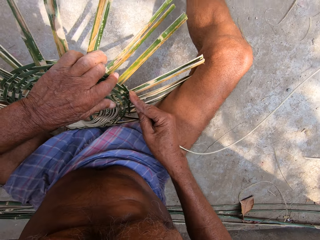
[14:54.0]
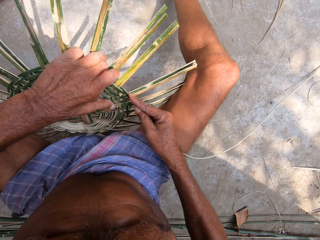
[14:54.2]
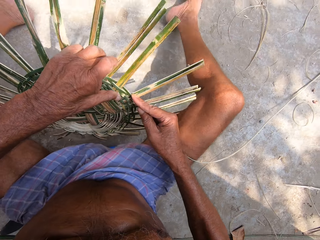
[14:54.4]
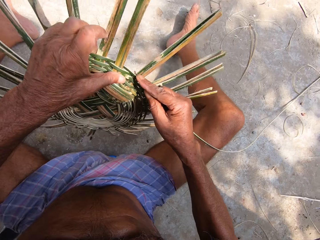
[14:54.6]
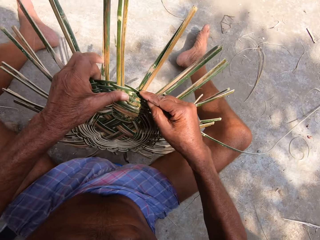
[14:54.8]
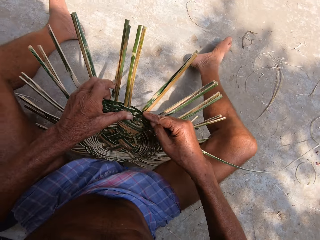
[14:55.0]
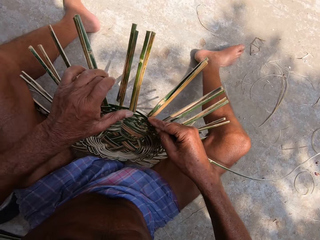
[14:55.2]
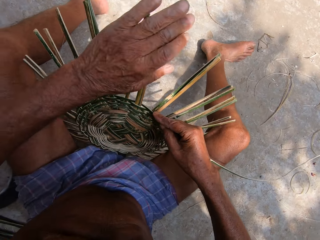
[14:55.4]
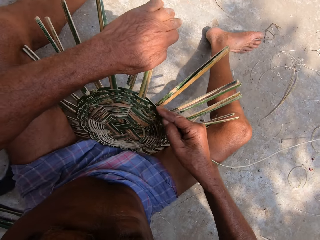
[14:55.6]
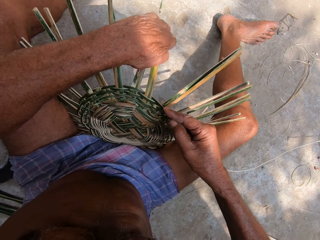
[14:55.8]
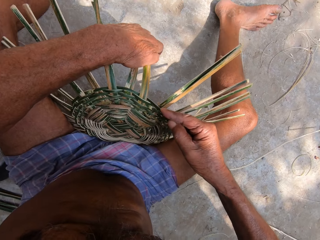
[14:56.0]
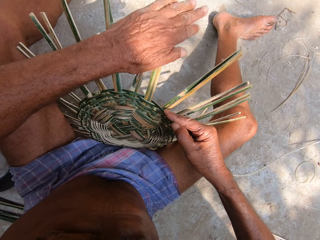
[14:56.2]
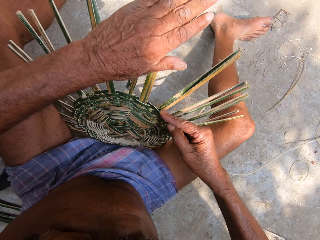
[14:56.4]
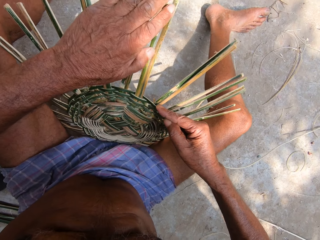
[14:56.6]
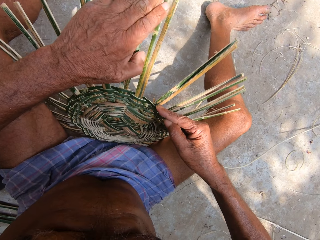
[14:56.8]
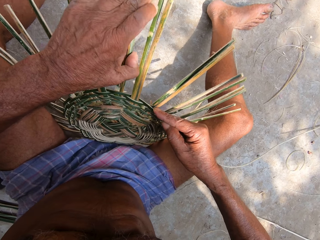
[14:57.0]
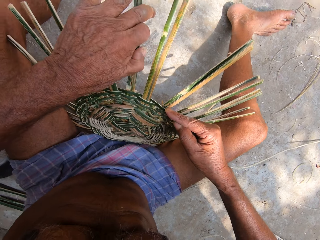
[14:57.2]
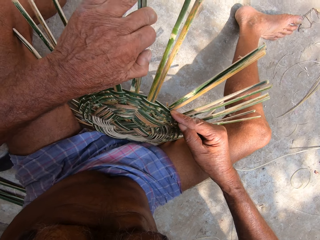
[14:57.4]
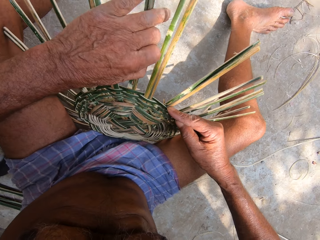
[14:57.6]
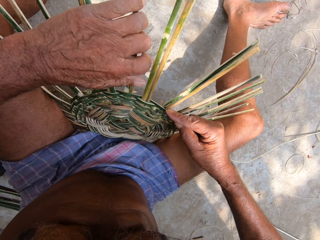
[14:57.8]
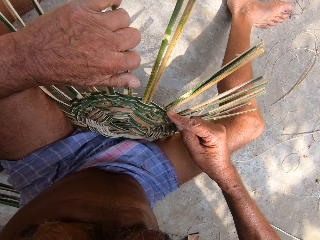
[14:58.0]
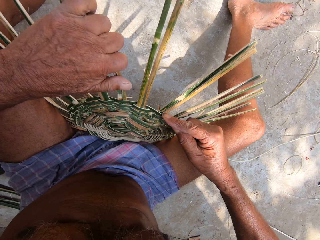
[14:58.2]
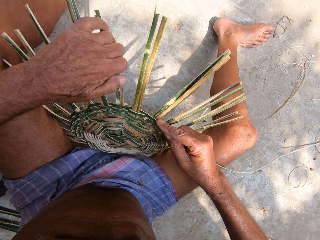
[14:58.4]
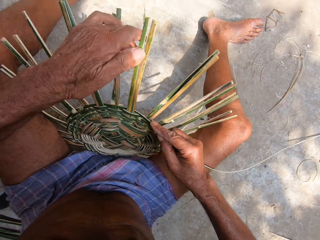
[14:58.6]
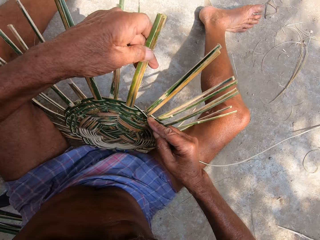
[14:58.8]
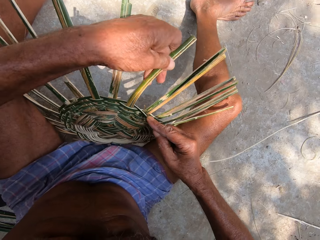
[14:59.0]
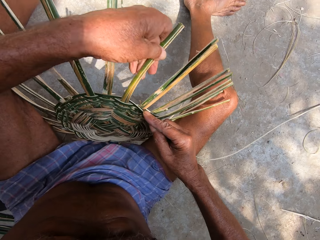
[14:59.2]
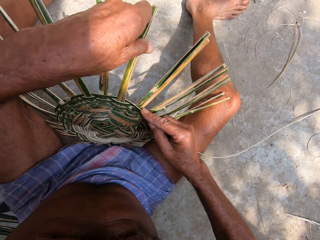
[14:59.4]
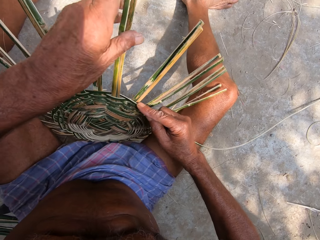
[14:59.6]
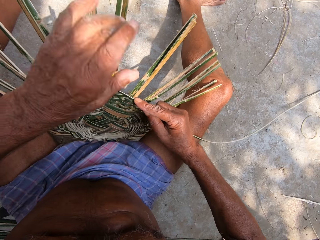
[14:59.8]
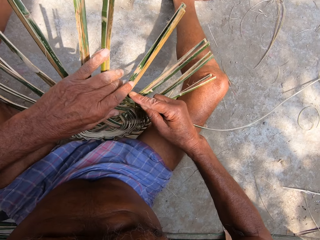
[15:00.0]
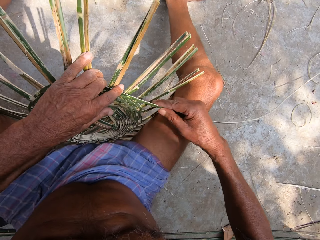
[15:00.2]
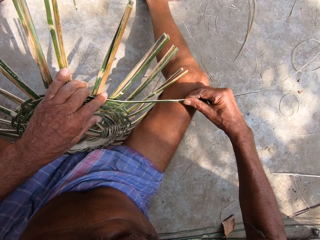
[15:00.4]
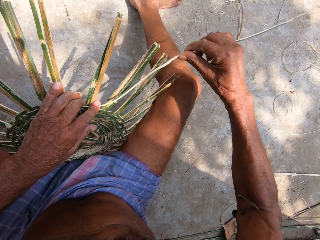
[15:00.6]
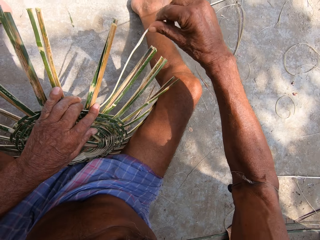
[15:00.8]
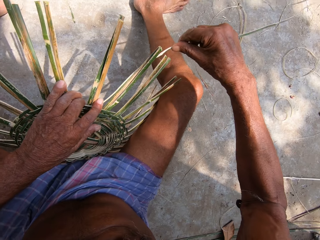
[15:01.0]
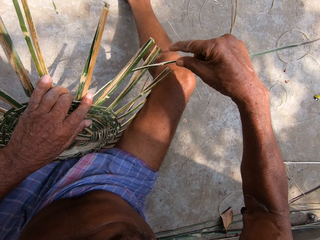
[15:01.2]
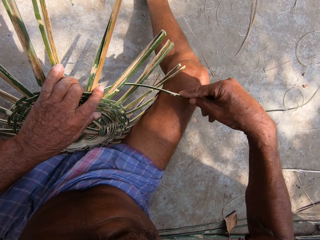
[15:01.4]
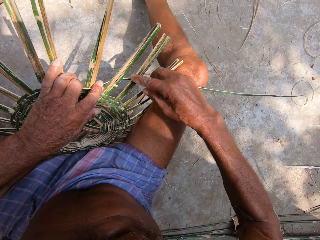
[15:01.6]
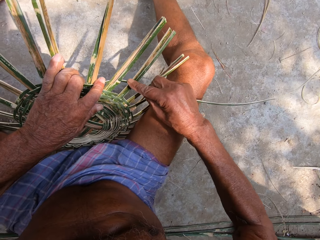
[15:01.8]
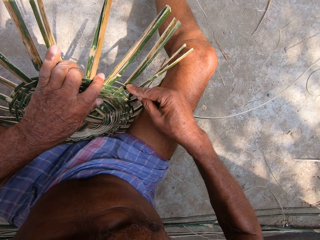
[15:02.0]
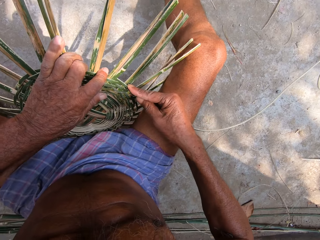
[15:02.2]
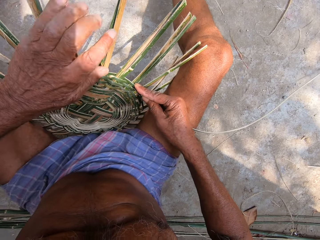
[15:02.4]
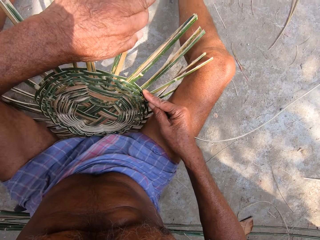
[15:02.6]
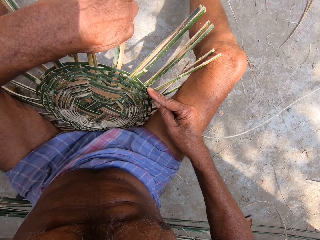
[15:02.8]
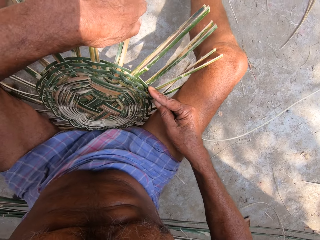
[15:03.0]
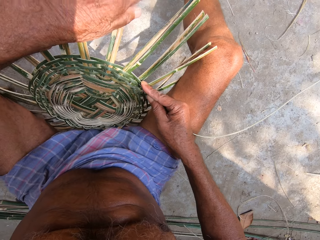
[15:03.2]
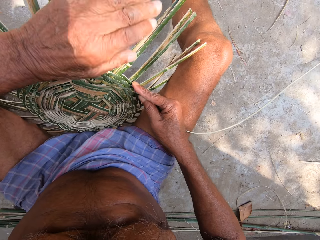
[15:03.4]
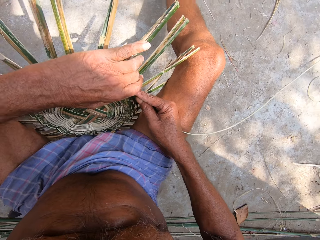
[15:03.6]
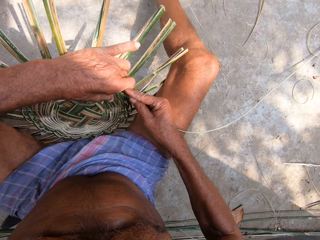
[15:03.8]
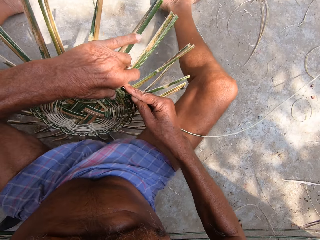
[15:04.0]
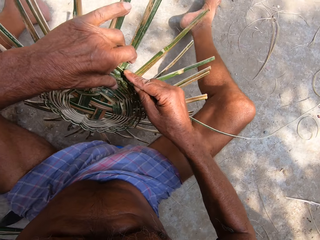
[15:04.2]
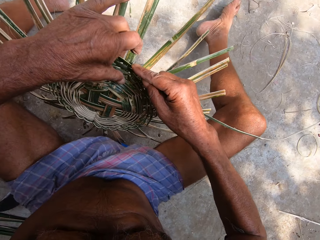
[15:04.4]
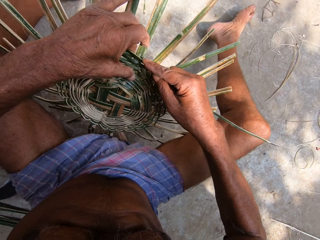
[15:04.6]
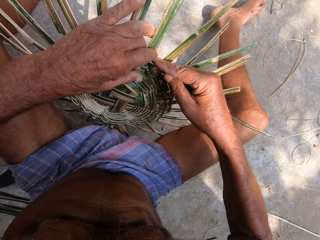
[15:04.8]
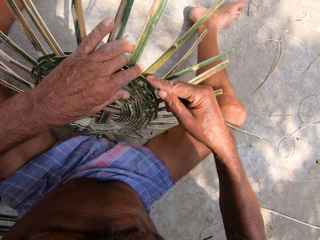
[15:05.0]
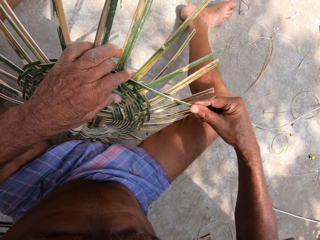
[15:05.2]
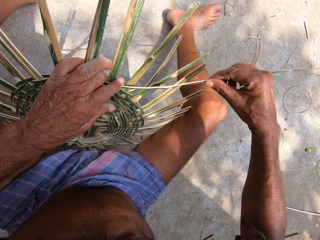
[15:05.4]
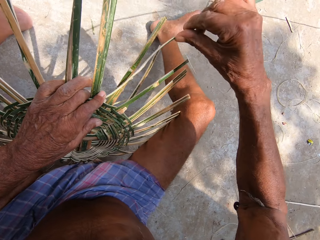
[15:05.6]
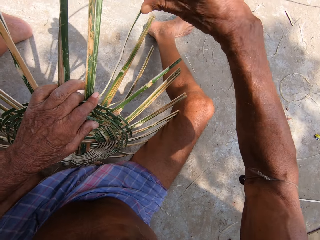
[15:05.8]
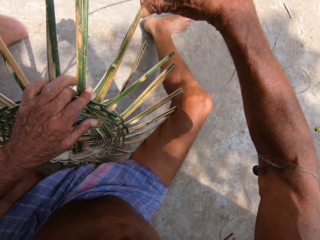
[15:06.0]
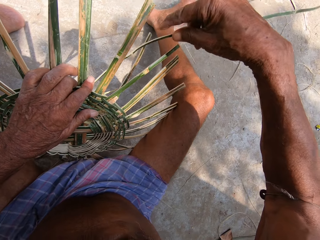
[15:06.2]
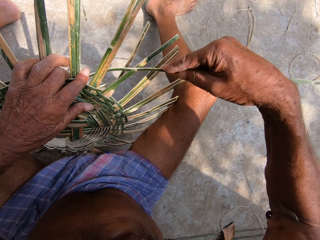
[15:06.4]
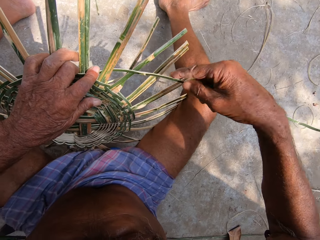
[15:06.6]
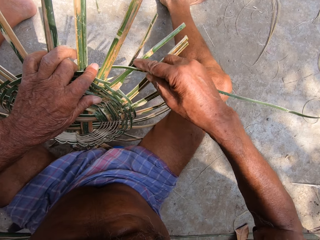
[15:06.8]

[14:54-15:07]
The camera wearer turns the craft on the ground with his left hand. He adjusts some bamboo strips on the craft on the ground with his left hand. He presses the bamboo strip into the craft on the ground with his left hand. He weaves the bamboo strip into the craft on the ground with his right hand. He adjusts some bamboo strips on the craft on the ground with his left hand. He turns the craft on the ground with his left hand. He presses the bamboo strip into the craft on the ground with his left hand. He weaves the bamboo strip into the craft on the ground with his right hand.

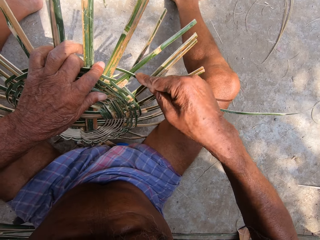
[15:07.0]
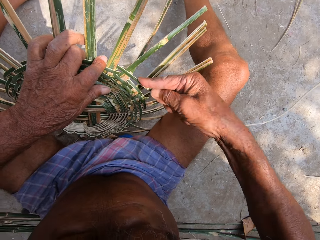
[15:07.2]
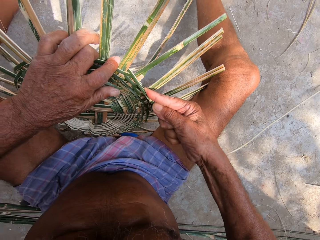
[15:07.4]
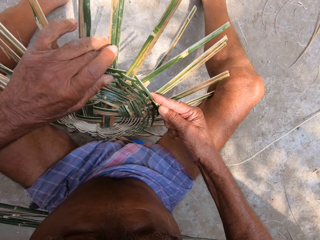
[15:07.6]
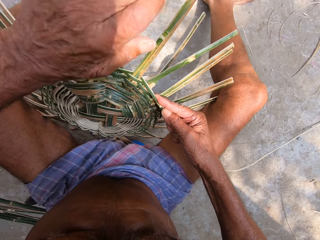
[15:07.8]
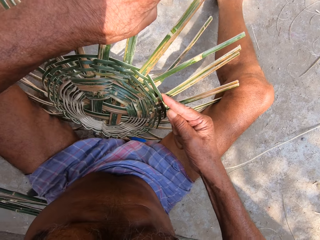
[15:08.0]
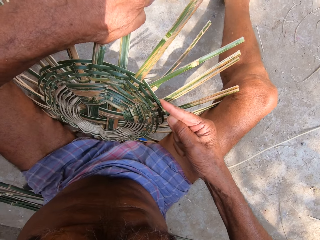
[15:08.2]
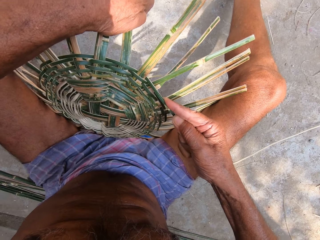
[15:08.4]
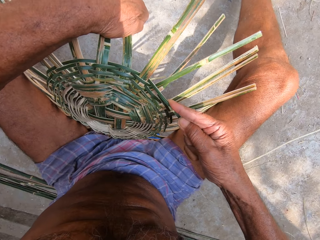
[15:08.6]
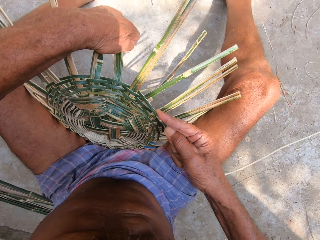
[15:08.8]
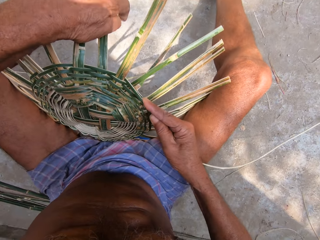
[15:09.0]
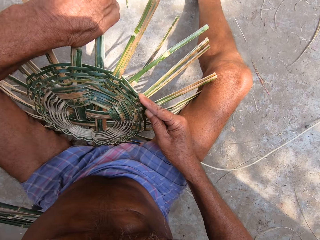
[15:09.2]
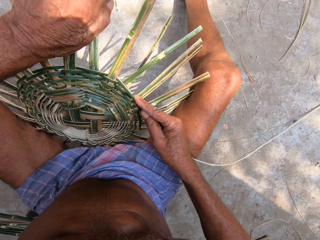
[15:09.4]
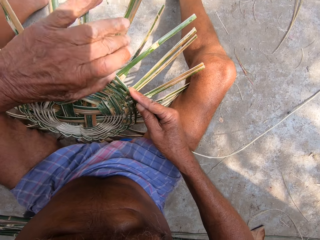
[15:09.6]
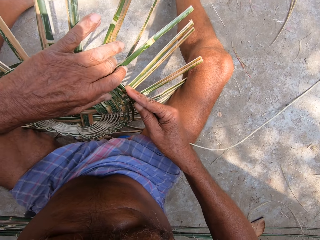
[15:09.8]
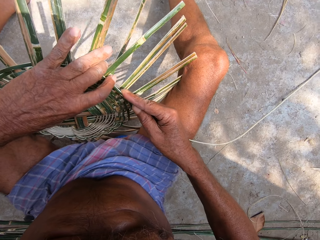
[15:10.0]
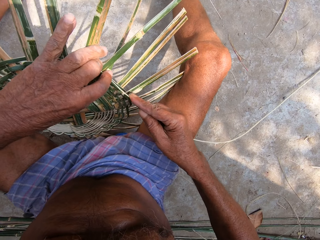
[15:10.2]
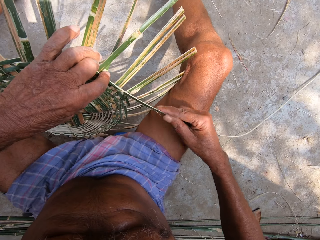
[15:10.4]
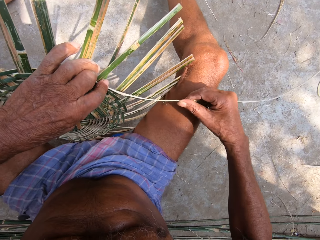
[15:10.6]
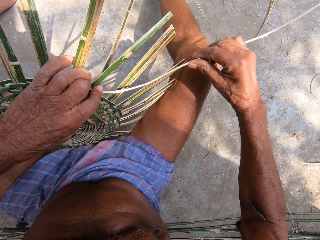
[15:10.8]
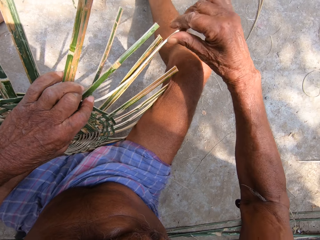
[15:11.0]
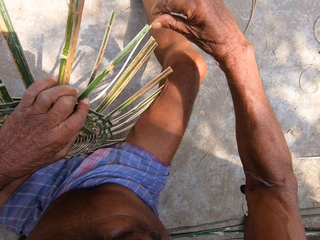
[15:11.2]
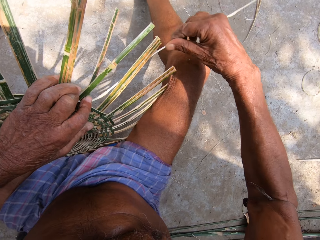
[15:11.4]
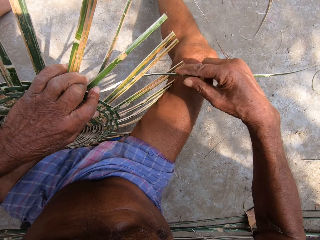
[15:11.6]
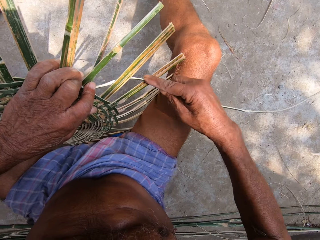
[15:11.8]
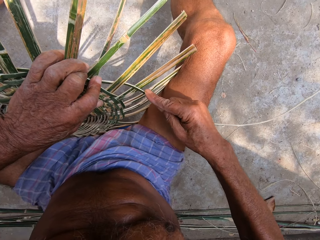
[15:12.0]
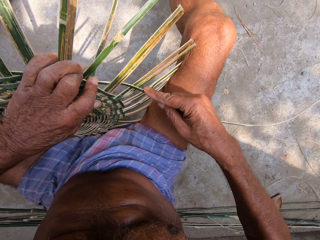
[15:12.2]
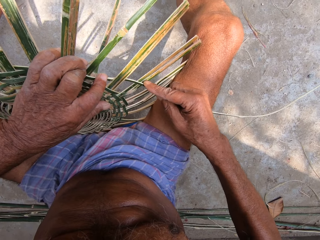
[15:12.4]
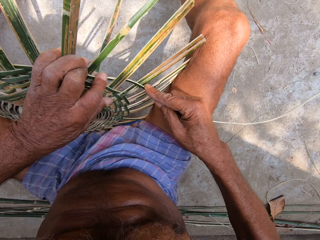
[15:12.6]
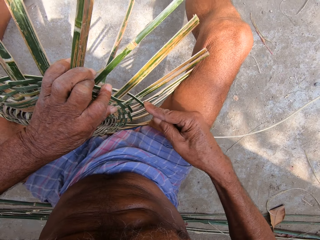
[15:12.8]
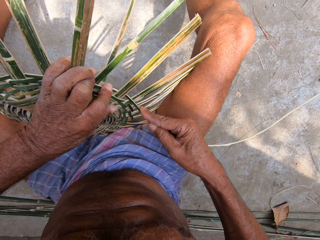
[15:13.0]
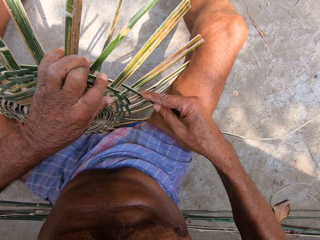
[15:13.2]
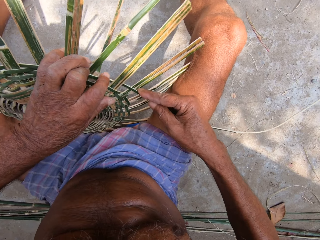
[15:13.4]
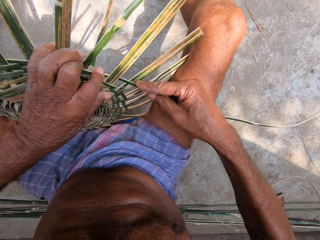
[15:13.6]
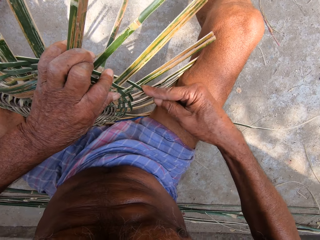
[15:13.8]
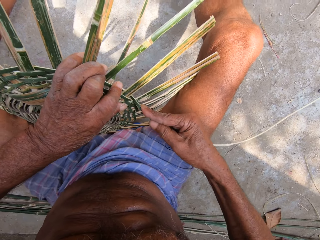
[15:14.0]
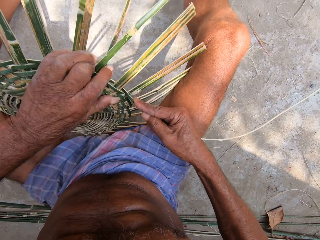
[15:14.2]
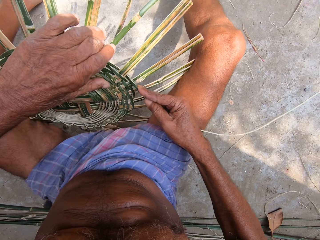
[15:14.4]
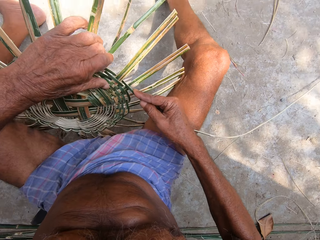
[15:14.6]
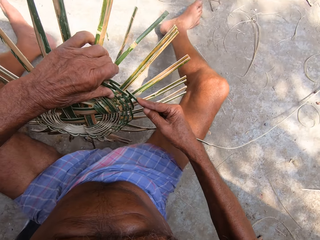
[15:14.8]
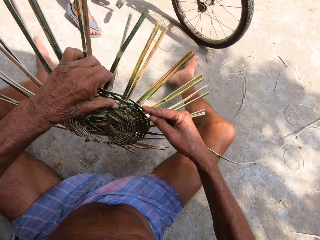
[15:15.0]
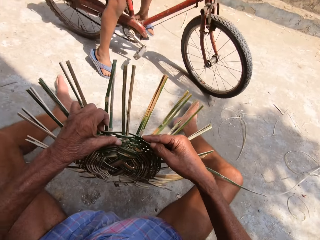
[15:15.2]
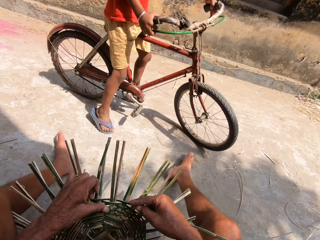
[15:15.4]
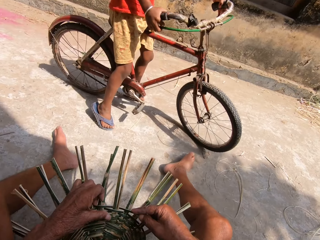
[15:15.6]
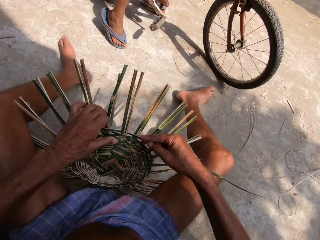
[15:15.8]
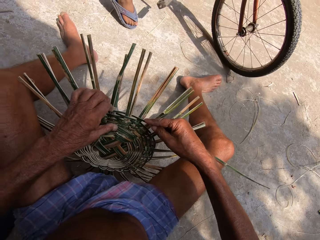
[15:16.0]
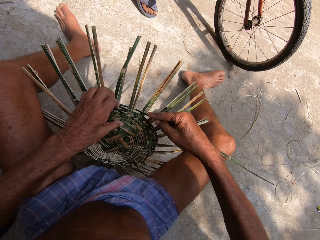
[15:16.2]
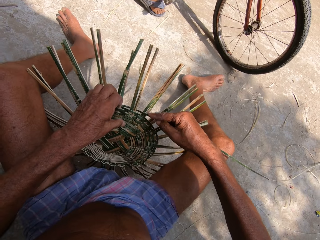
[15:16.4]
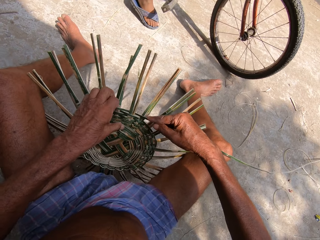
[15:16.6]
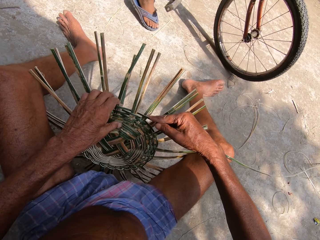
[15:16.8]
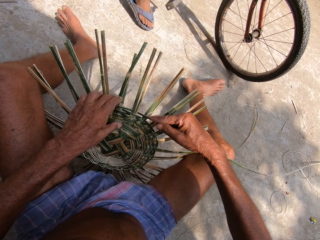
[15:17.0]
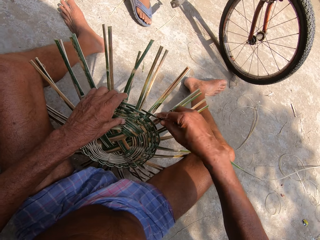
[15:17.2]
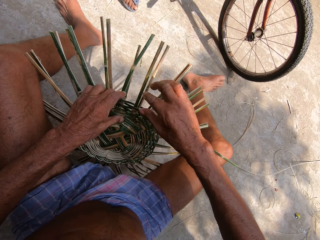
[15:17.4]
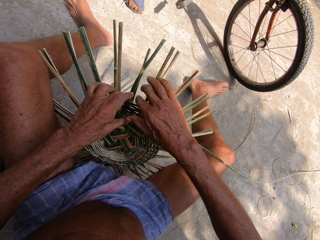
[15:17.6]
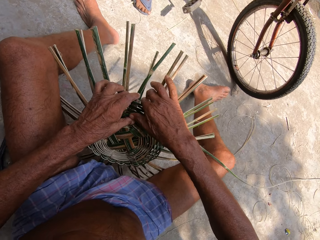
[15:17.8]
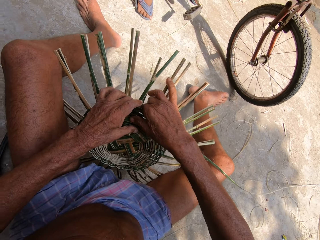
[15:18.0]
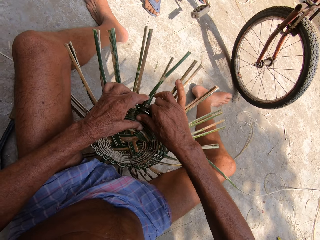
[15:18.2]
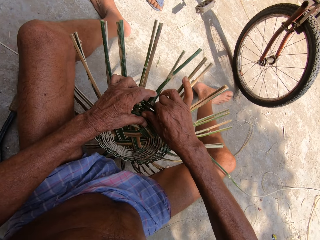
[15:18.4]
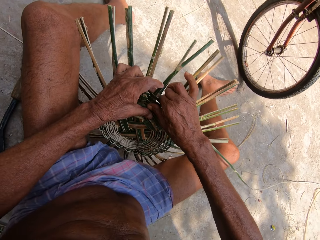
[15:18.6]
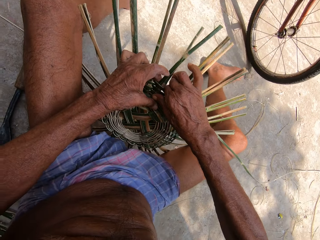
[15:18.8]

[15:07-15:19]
The camera wearer adjusts some bamboo strips on the craft on the ground with his left hand. He holds down the bamboo strip into the craft on the ground with his left hand. He weaves the bamboo strip into the craft on the ground with his right hand. He interacts with a boy. He turns the craft on the ground with his left hand. A man stops the bicycle on the floor. The camera wearer presses the bamboo strip into the craft on the ground with his left hand. He removes his right hand from the bamboo strip from the craft on the ground. He presses the bamboo strip into the craft on the ground with his right hand.
